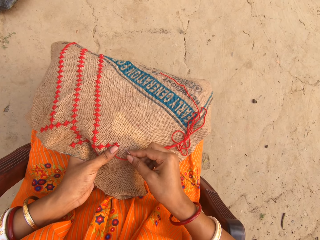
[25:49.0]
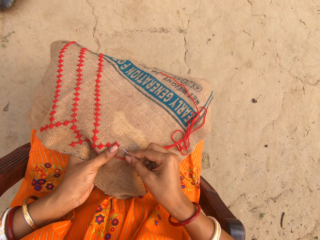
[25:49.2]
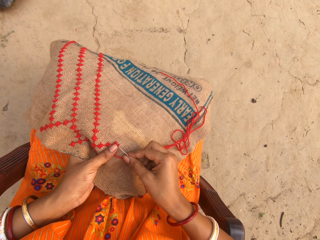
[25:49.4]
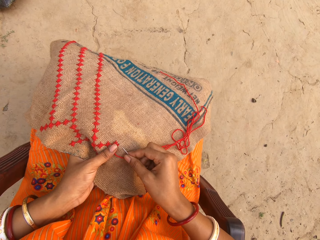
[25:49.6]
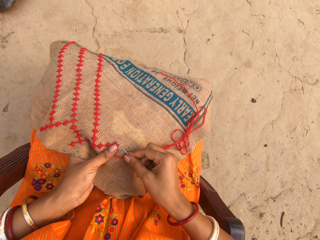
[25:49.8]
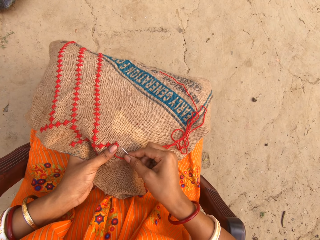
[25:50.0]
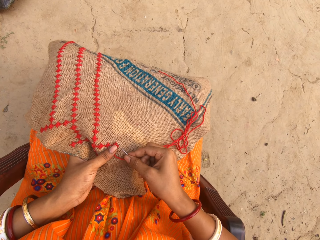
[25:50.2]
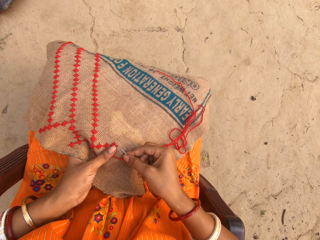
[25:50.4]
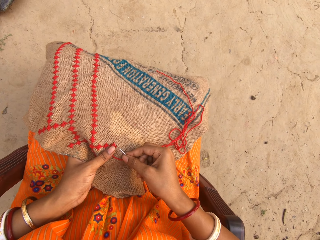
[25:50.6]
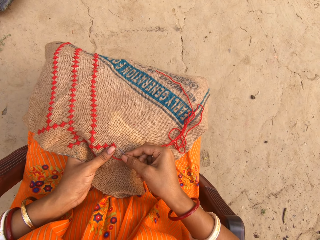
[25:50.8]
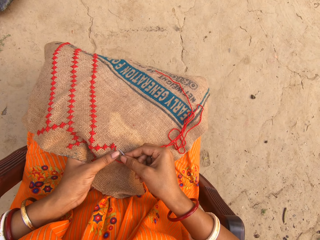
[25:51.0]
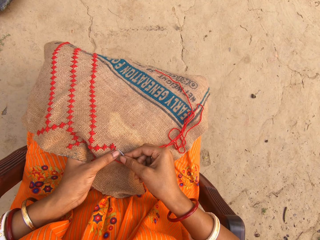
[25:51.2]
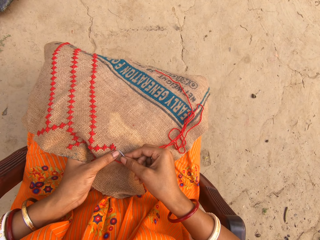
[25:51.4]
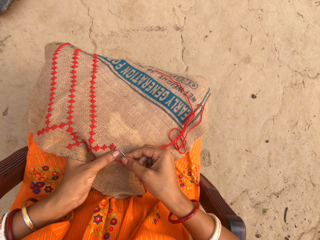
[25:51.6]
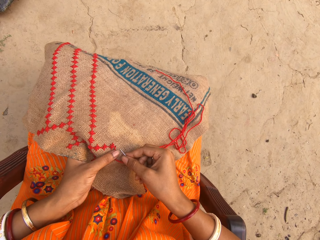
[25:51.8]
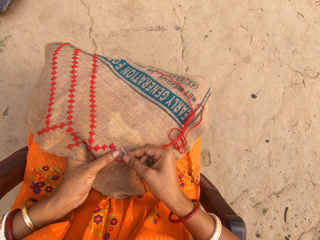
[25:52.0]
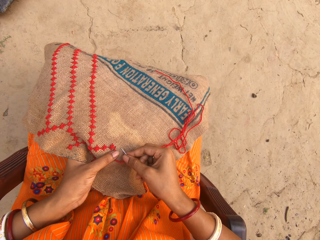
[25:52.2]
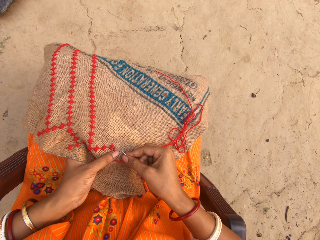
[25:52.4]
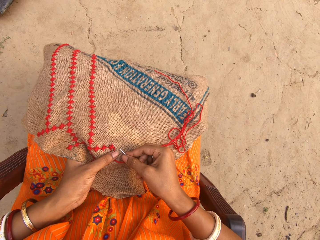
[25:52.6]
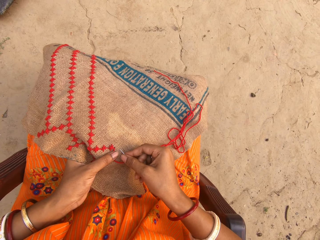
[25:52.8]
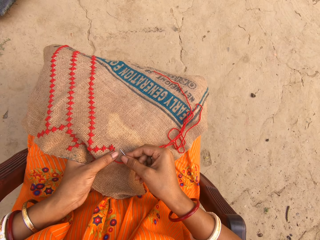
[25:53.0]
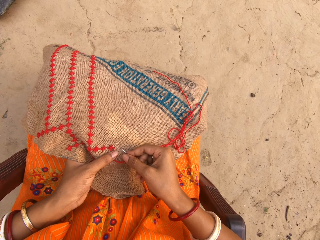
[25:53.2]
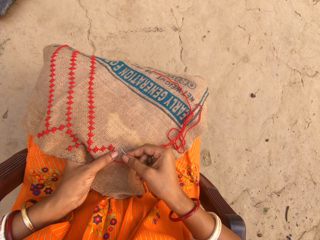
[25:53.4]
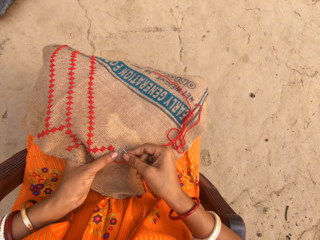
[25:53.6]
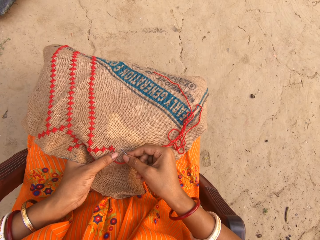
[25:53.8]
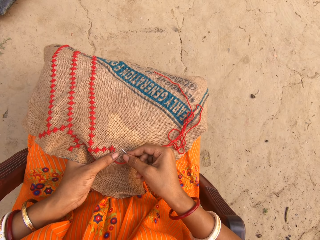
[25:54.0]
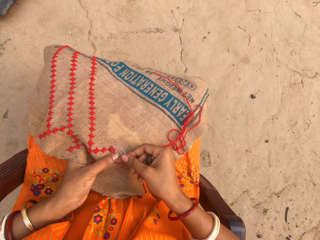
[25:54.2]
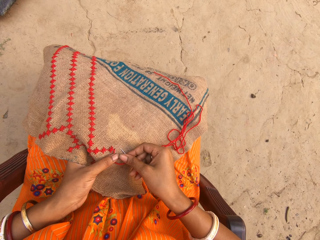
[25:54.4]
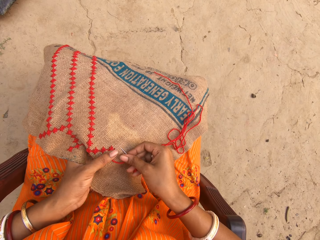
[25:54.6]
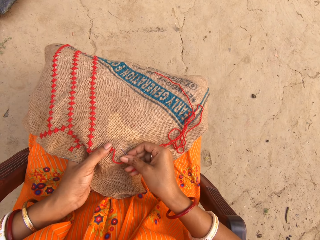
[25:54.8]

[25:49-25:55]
The camera wearer knits fabric.

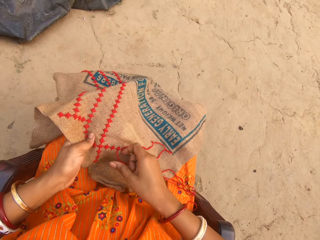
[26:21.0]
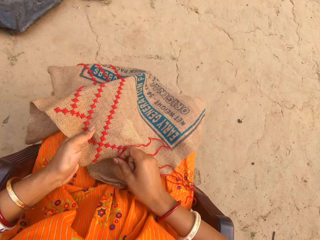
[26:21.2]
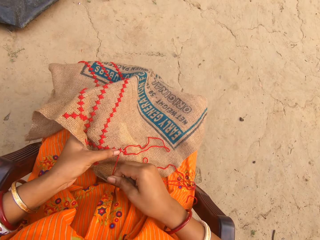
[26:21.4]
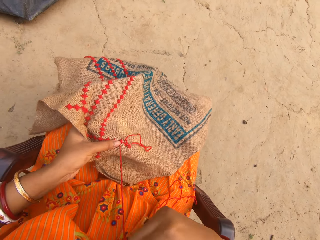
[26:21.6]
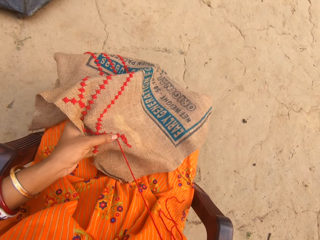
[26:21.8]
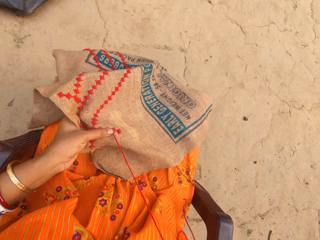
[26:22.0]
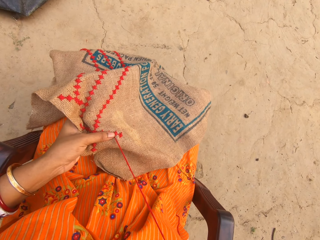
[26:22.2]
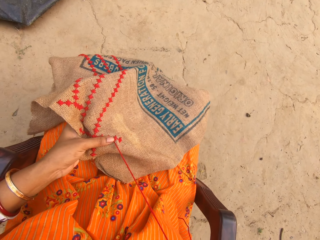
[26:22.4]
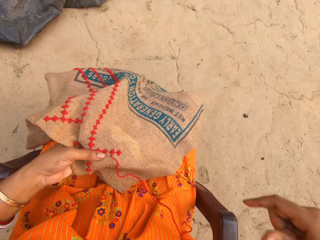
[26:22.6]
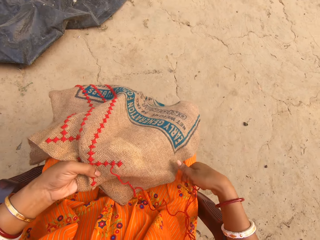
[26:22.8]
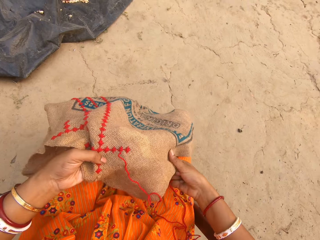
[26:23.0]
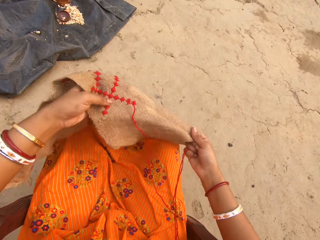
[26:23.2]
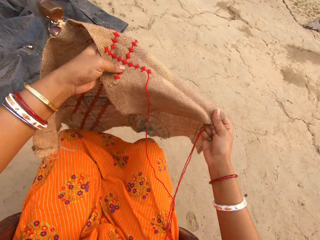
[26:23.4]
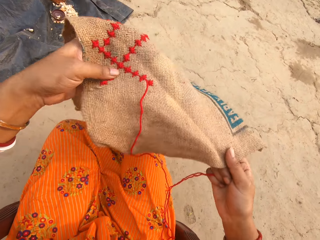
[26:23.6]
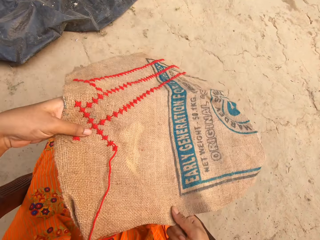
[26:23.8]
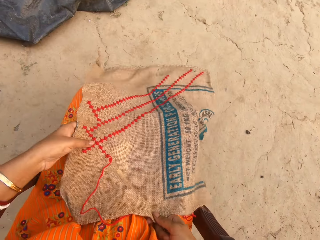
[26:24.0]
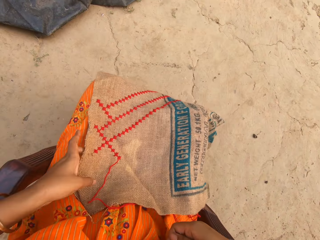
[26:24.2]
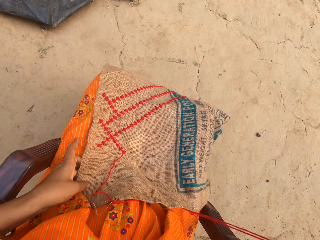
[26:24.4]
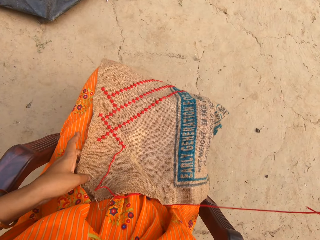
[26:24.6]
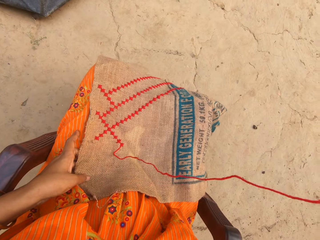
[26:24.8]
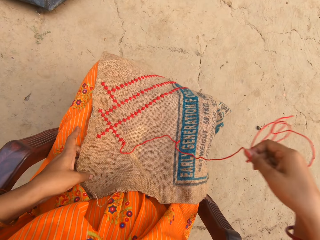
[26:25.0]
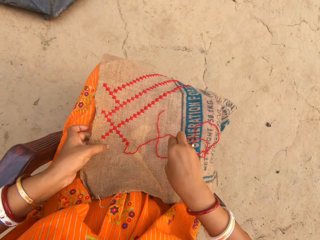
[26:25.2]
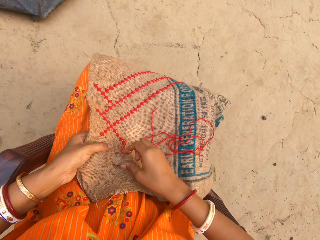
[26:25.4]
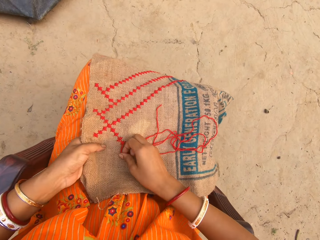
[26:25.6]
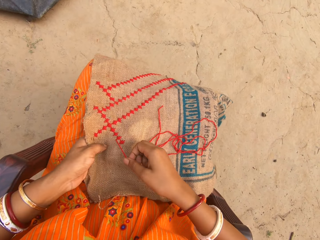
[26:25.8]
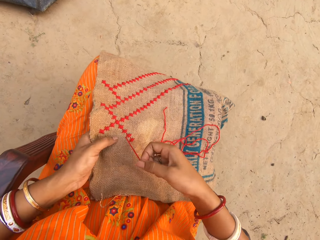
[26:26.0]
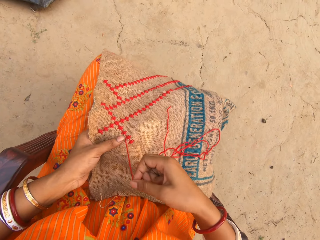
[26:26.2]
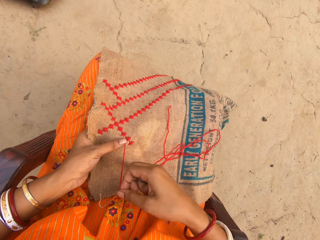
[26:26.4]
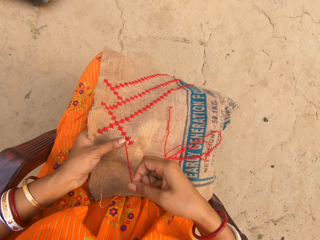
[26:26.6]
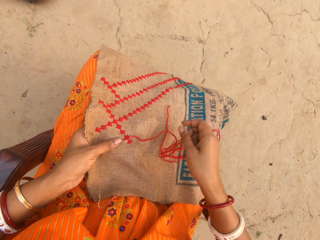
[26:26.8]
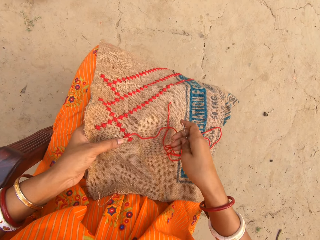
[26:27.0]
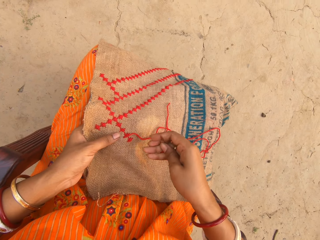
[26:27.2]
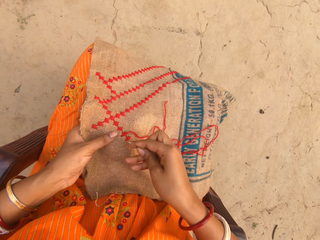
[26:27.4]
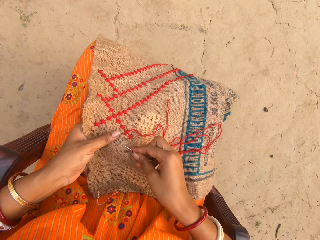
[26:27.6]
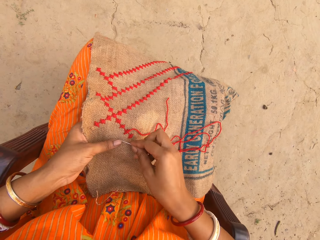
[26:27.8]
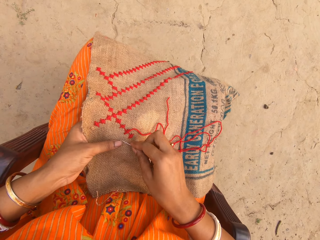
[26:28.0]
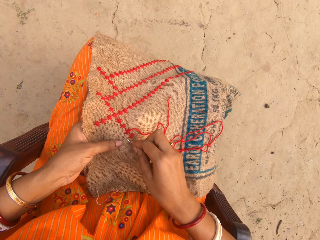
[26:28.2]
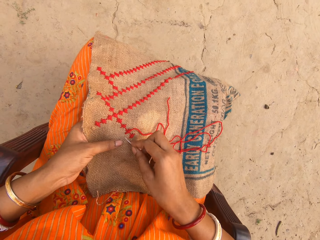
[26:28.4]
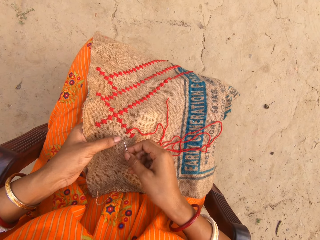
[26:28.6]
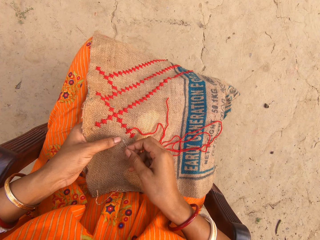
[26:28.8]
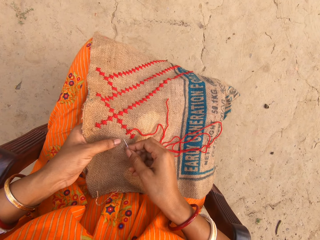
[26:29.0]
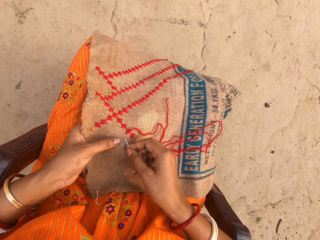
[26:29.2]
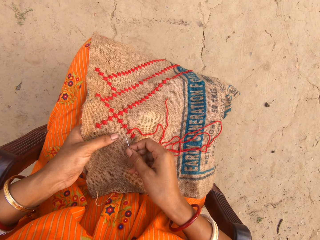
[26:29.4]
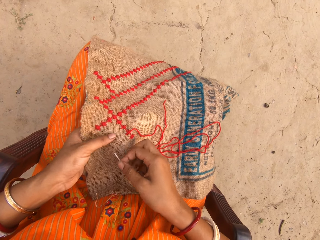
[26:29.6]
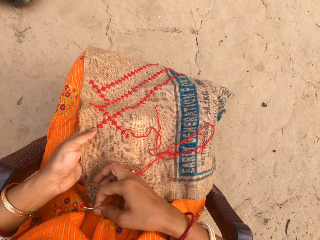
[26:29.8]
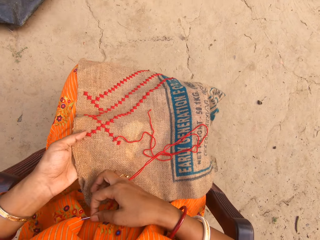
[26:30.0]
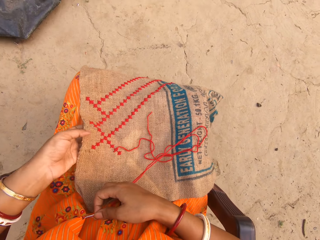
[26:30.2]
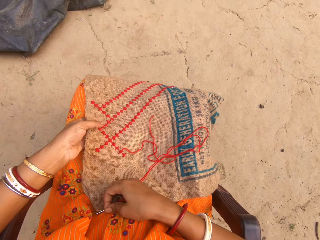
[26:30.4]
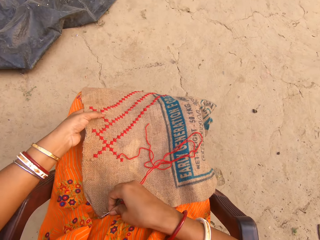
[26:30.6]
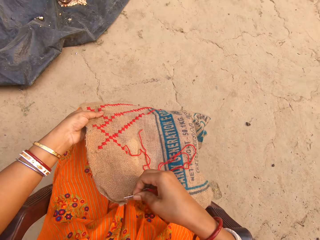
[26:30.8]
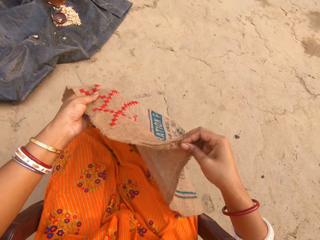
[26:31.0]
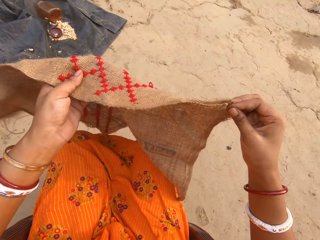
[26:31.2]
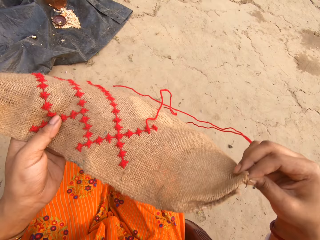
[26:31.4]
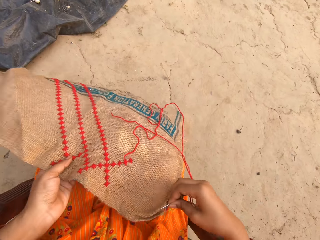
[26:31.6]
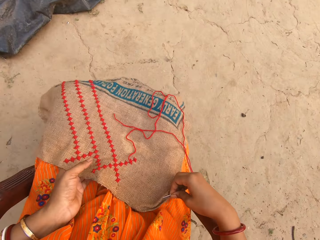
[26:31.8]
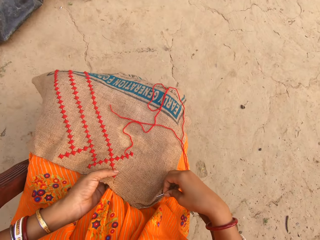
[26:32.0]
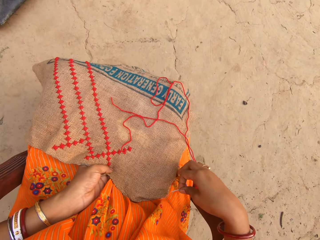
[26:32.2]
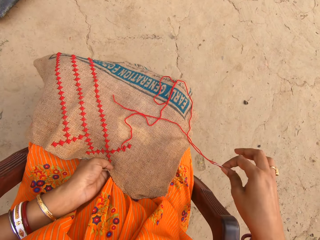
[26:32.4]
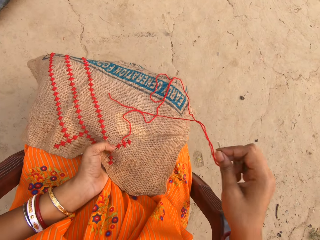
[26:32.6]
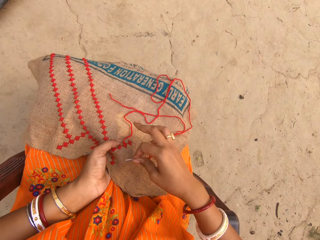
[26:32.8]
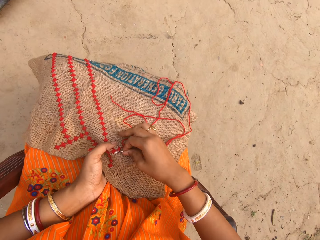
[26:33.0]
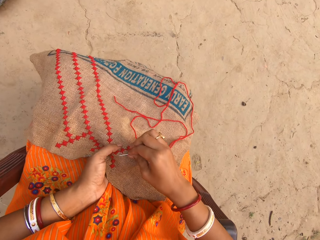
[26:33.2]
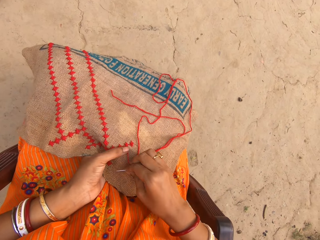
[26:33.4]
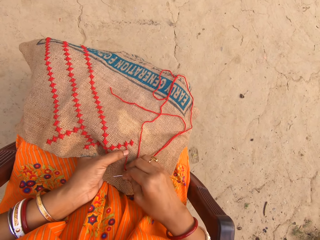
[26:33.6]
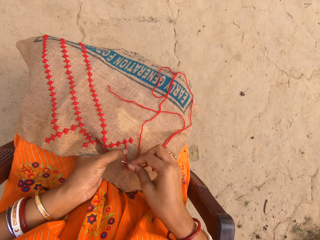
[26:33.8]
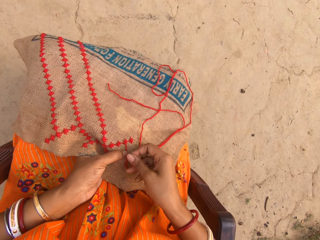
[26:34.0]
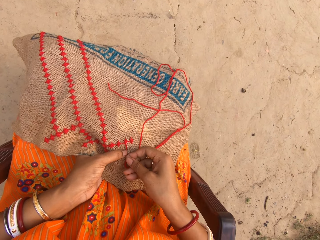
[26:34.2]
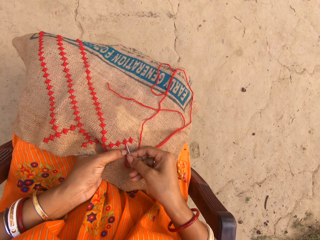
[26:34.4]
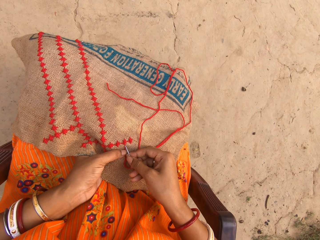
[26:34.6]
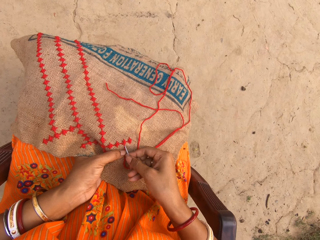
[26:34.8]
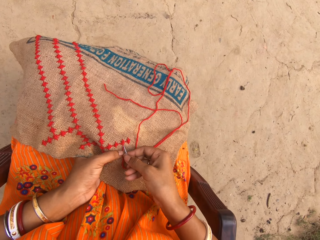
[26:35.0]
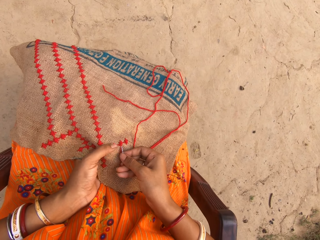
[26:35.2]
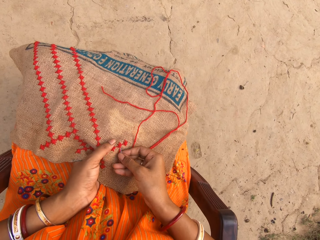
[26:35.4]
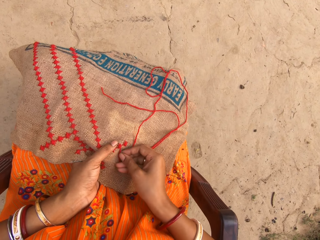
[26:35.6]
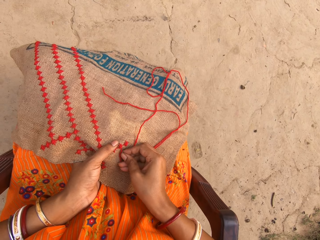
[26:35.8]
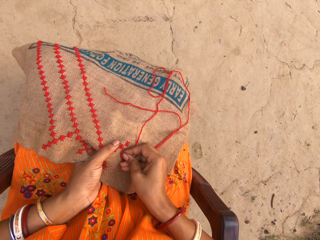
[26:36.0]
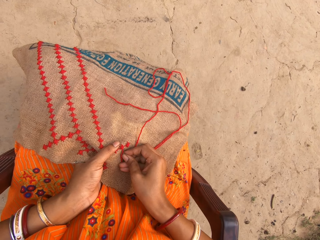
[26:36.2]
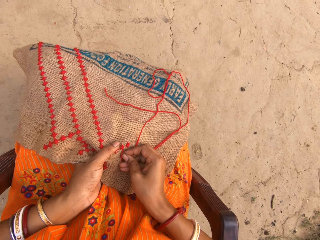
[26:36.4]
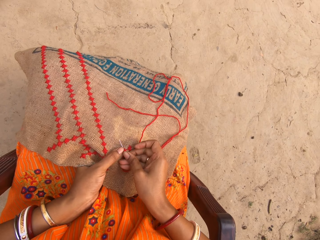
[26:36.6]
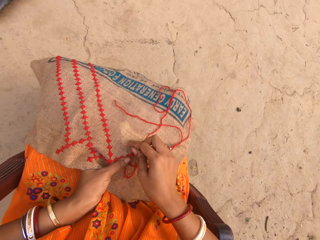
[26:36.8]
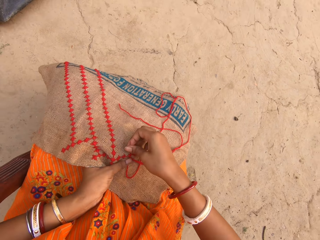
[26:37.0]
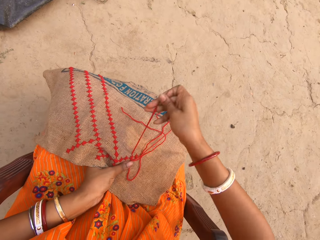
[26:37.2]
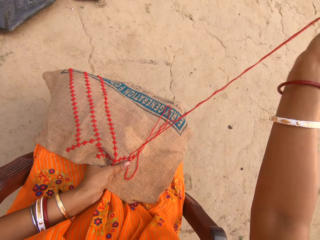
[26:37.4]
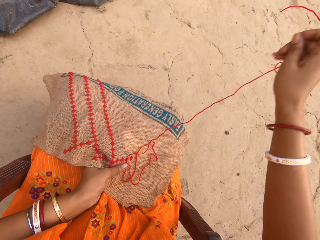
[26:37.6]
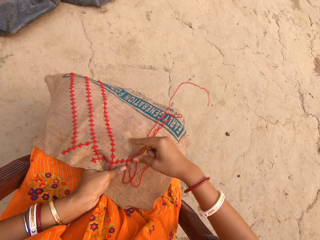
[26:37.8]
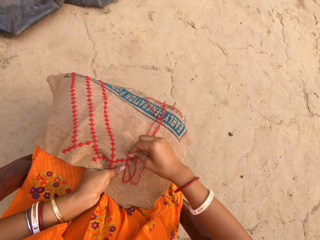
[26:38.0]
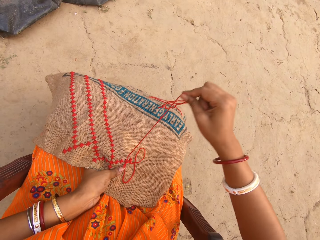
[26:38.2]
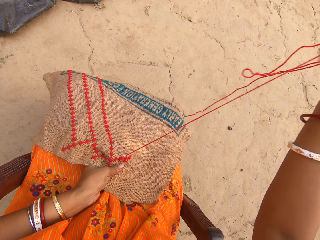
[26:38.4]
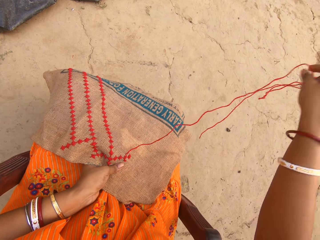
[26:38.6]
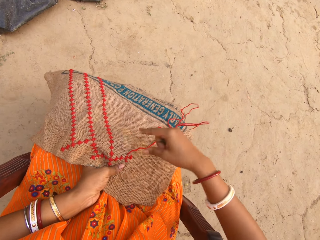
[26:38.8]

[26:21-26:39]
The camera wearer lifts the cloth from her legs with both hands. She drops the cloth on her legs with both hands. She adjusts the fabric. She sews the cloth in her left hand with the needle and thread in her right hand. She adjusts the thread. She moves the cloth on her legs with both hands. She sews the cloth in her left hand with the needle and thread in her right hand.
